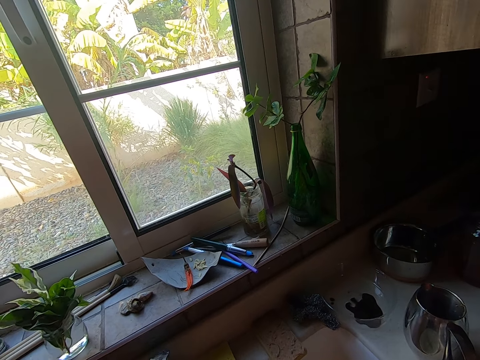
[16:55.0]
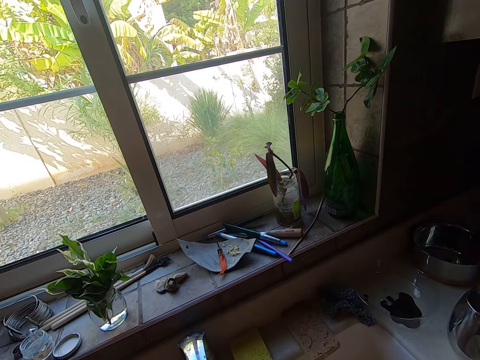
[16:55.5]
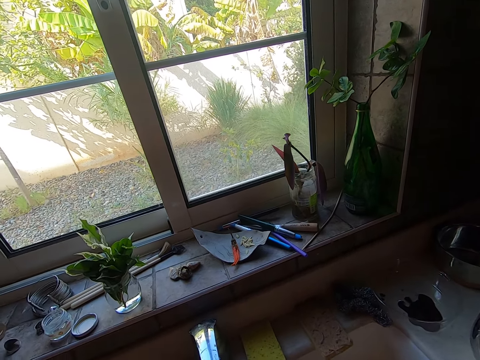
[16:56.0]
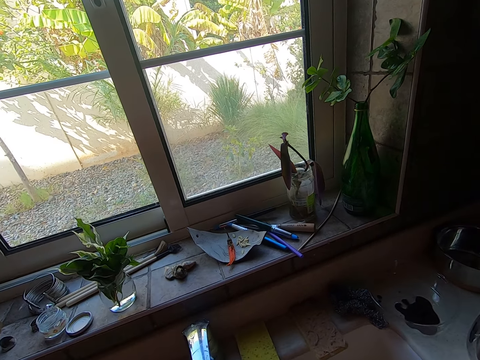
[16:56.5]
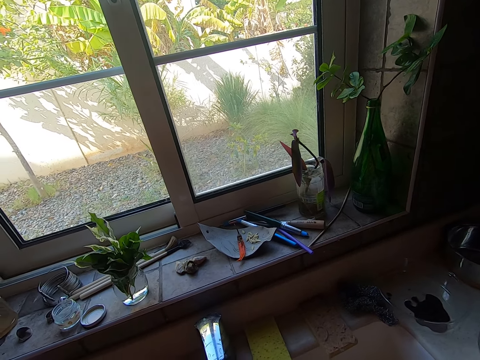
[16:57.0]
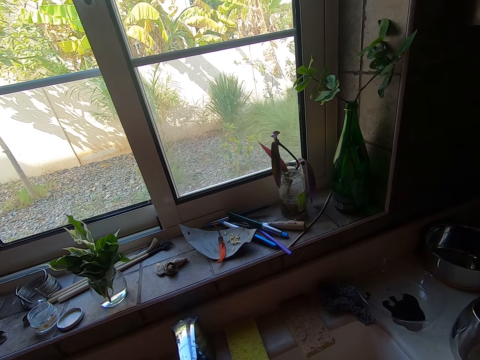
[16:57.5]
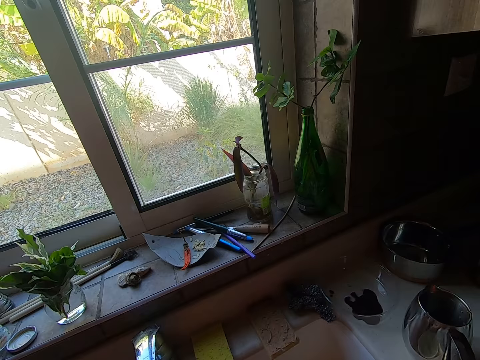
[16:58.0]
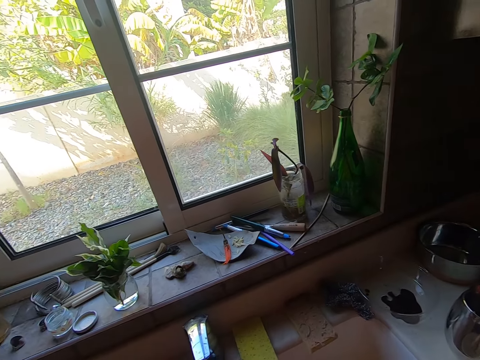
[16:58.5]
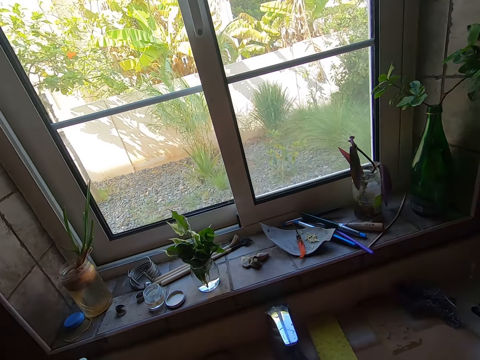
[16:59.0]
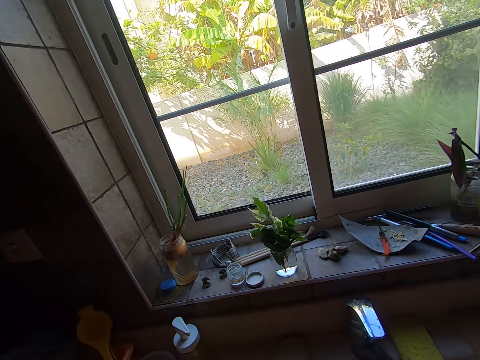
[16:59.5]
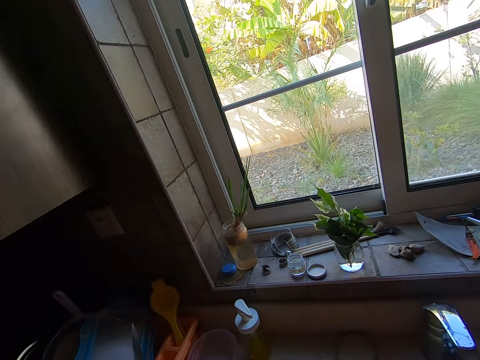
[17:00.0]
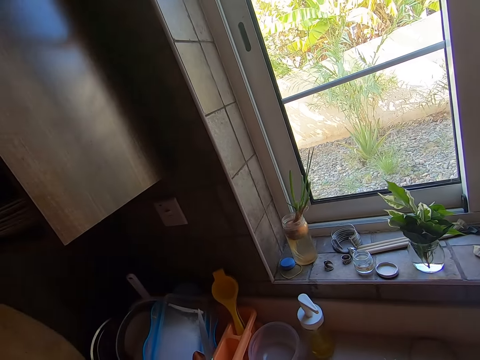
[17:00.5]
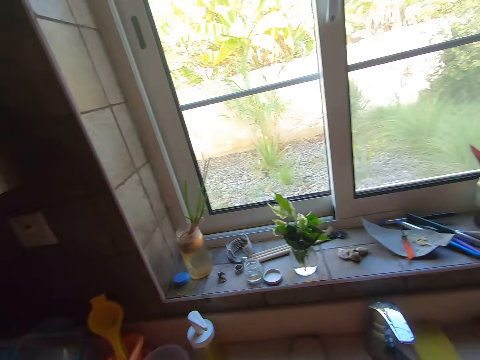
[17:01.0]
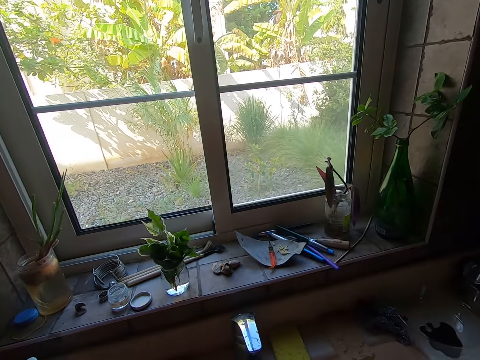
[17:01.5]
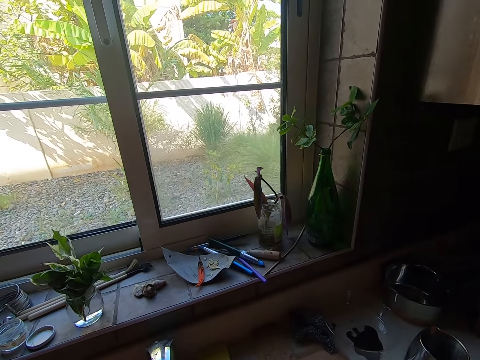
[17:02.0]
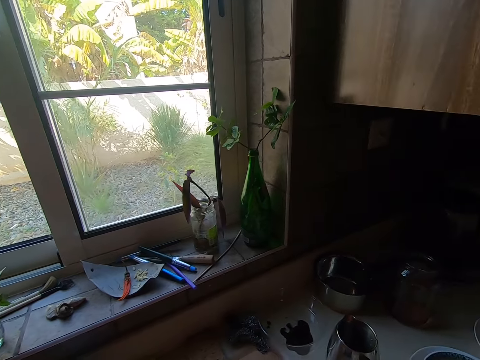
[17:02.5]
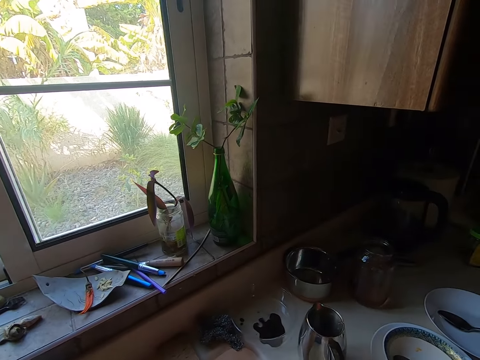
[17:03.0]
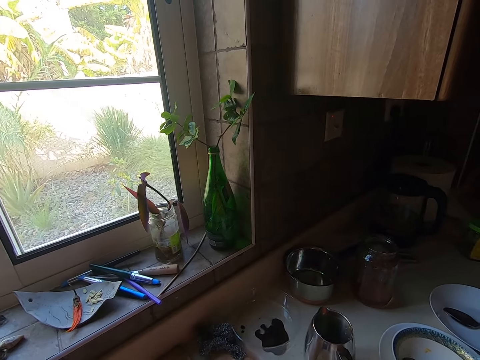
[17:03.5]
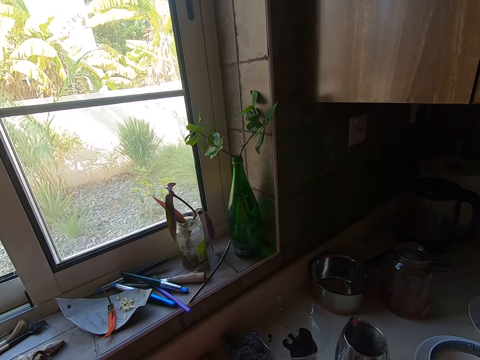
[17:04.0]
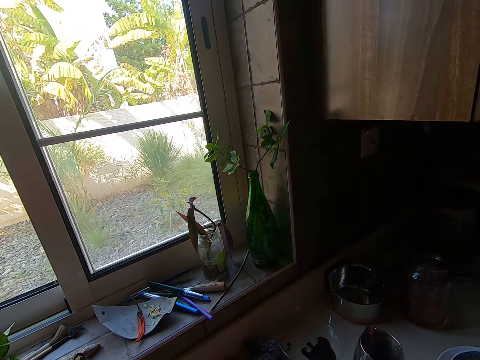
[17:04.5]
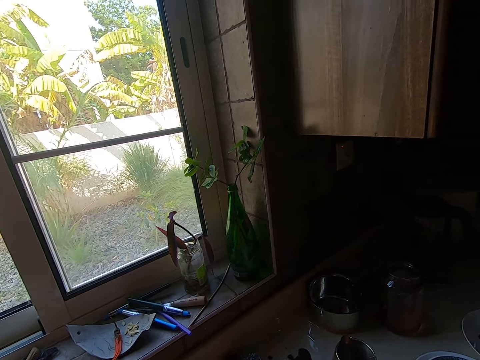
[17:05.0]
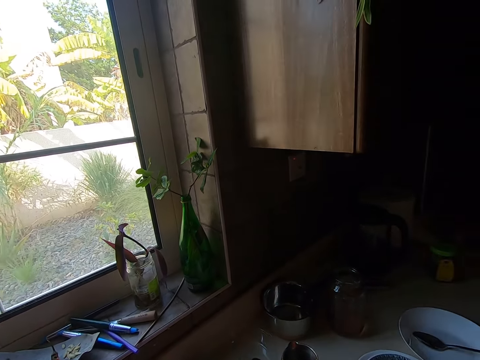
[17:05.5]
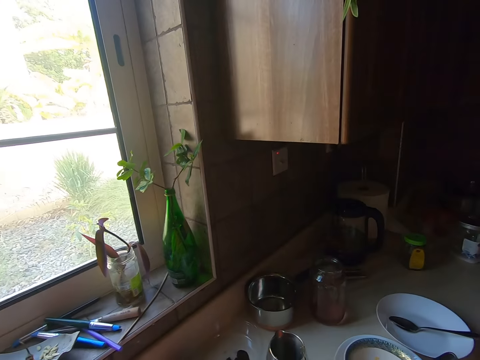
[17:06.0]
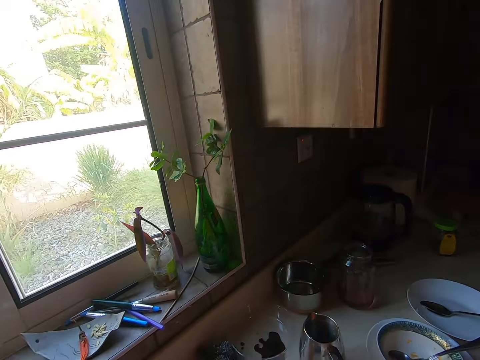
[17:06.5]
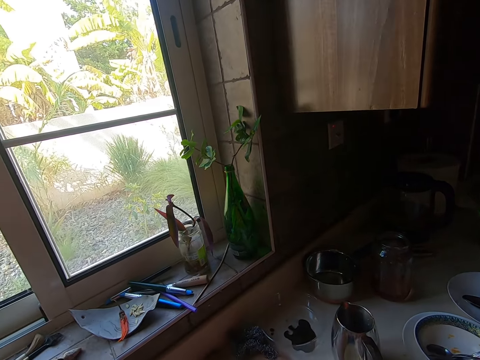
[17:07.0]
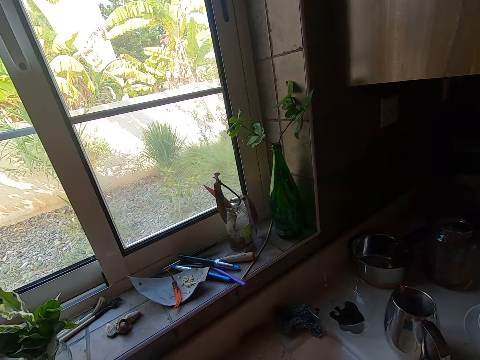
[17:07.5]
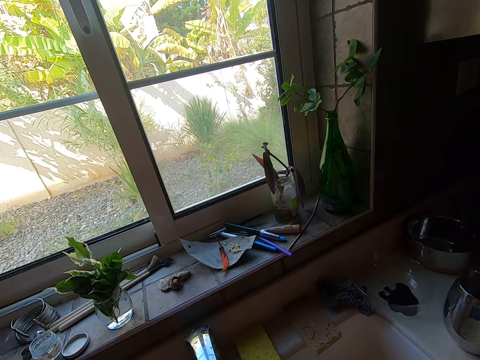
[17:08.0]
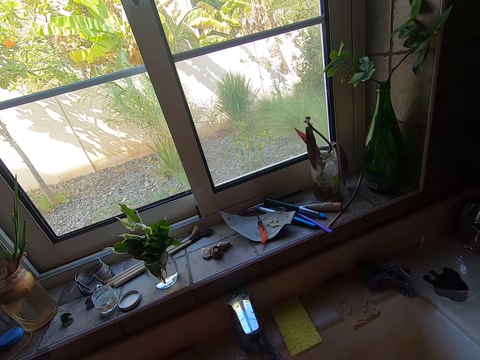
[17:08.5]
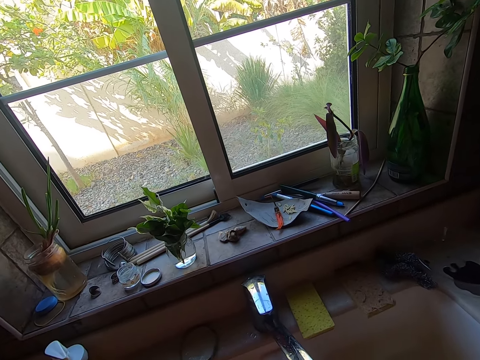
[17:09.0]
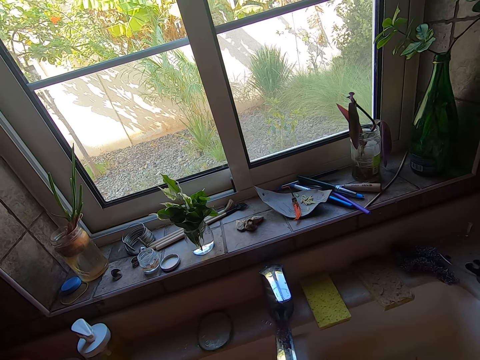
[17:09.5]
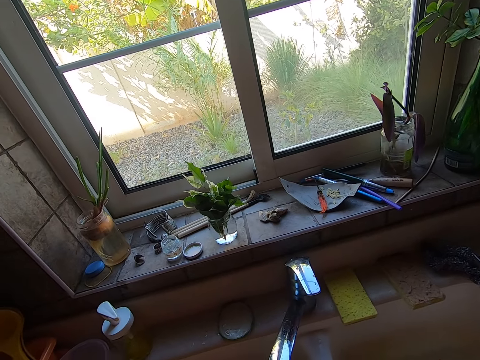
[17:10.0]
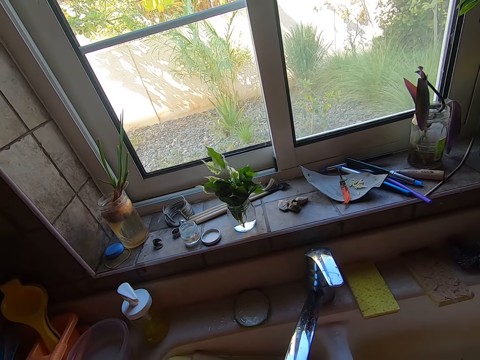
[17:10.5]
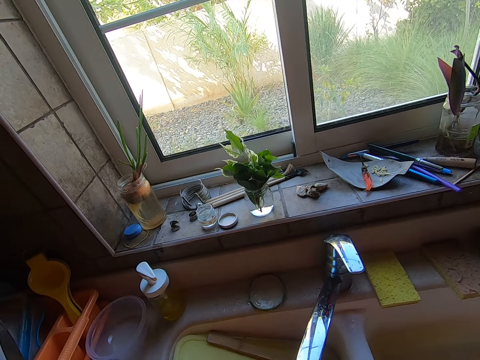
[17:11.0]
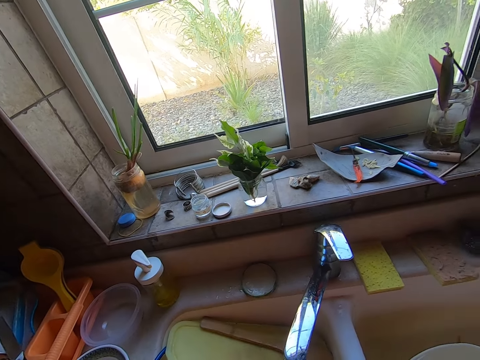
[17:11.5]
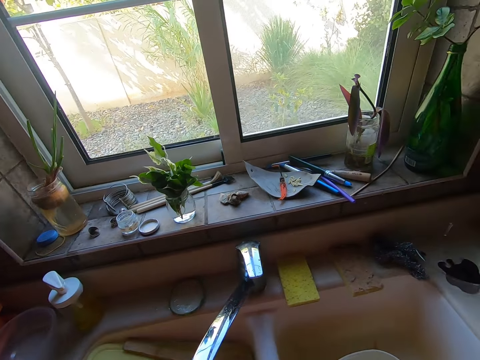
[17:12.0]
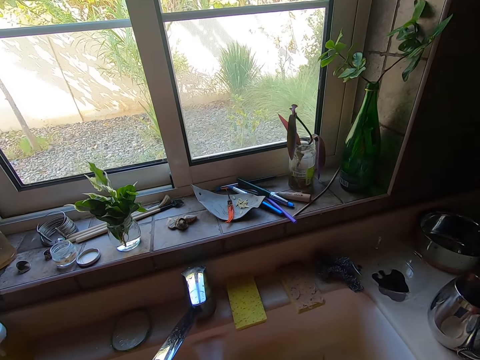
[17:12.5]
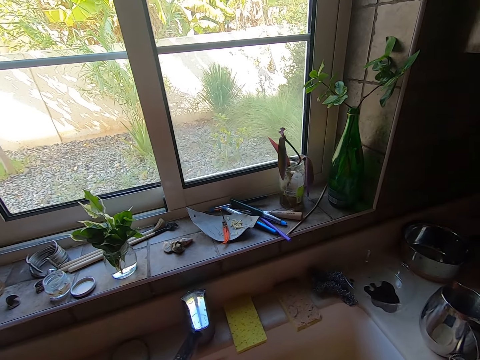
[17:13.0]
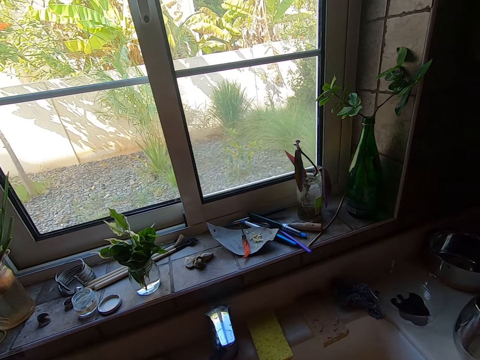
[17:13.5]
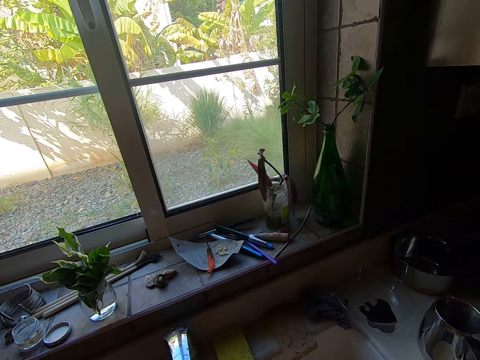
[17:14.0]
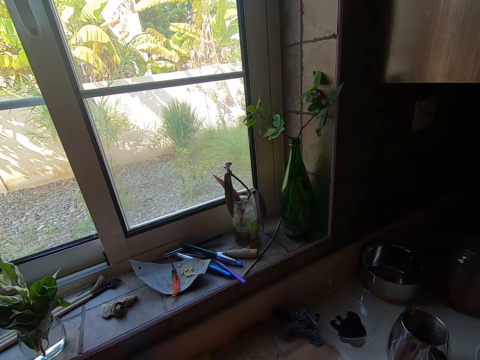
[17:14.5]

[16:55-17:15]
The camera wearer looks through the window. They adjust the tap.

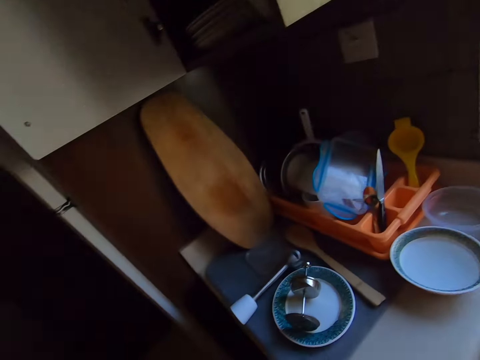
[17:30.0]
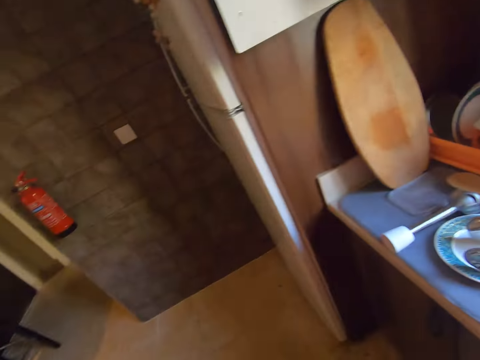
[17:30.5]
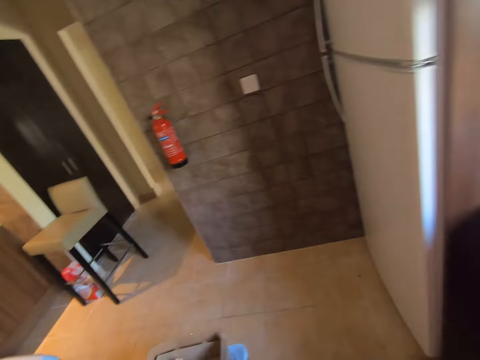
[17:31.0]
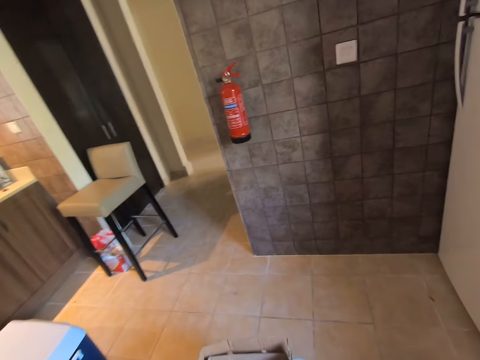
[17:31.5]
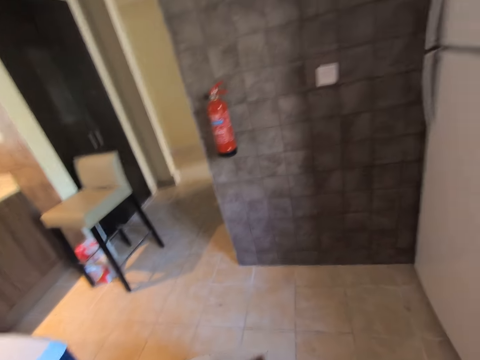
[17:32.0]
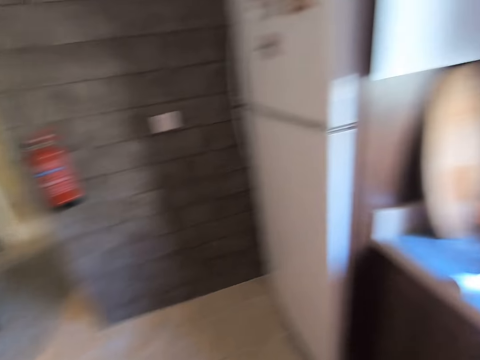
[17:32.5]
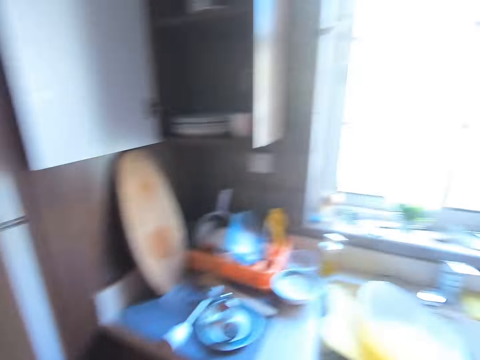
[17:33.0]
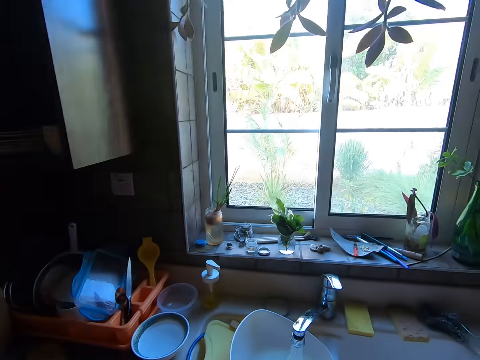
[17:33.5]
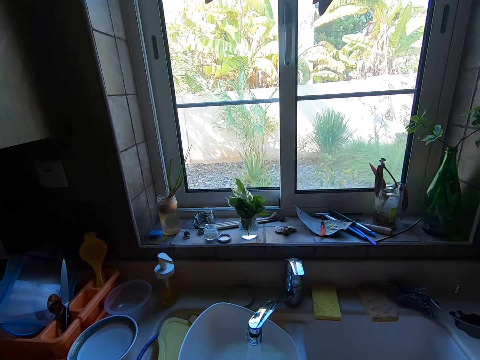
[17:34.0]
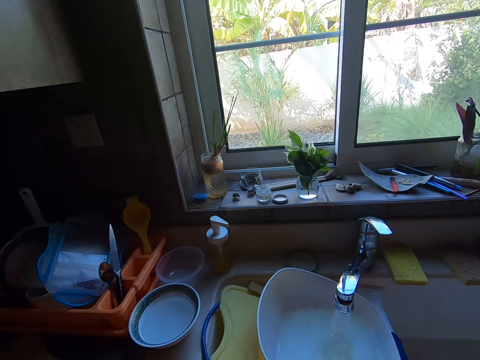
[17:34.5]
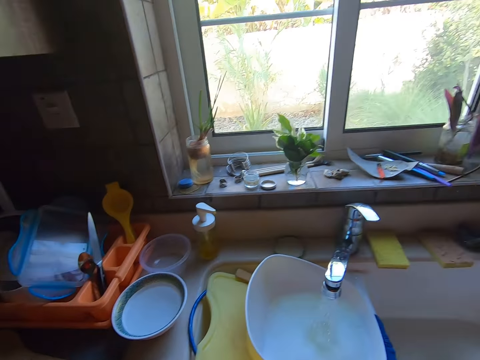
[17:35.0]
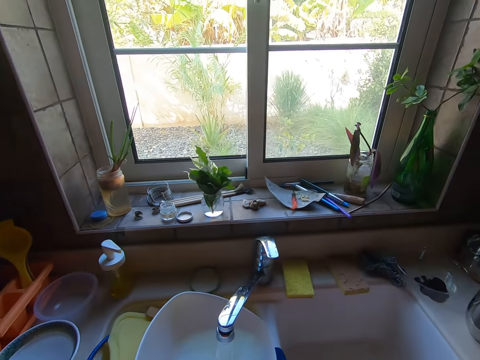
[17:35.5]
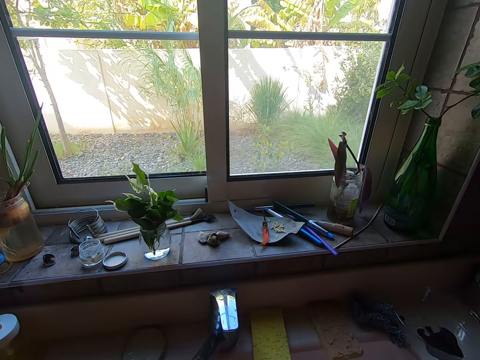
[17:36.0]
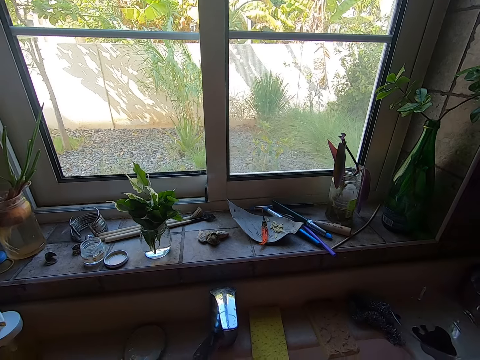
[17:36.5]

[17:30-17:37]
The camera wearer looks around the kitchen.
